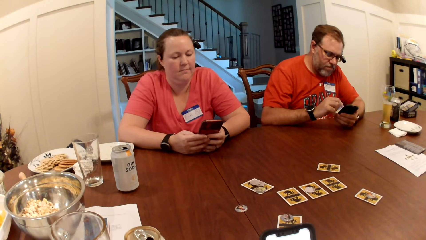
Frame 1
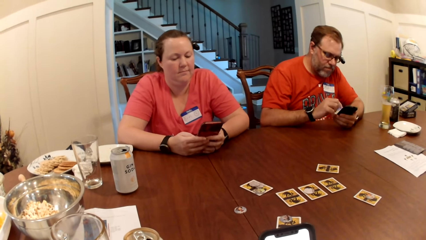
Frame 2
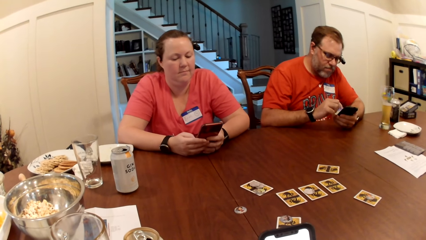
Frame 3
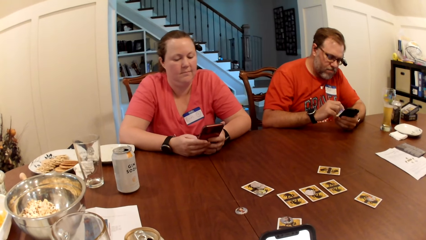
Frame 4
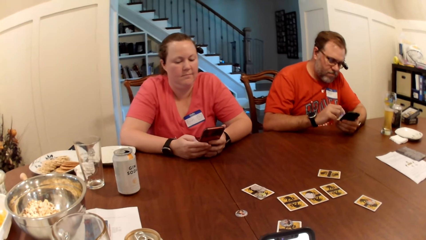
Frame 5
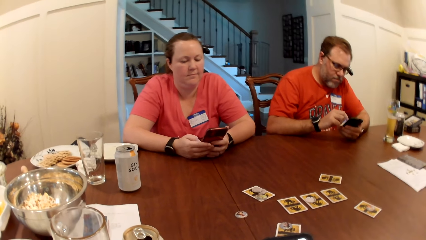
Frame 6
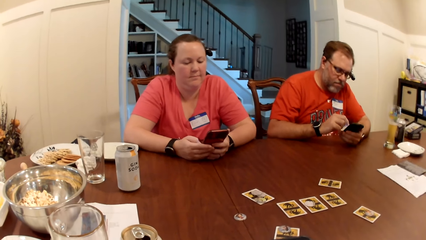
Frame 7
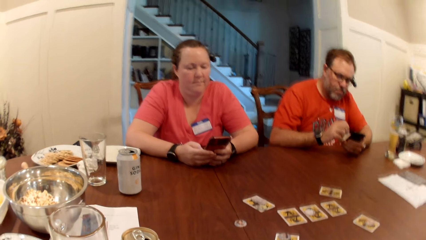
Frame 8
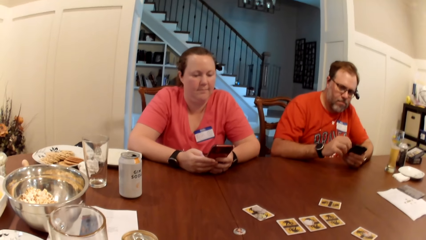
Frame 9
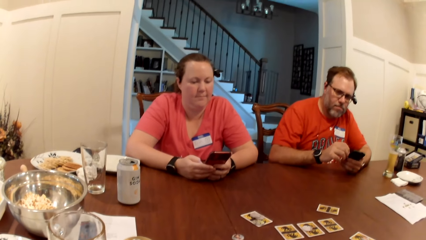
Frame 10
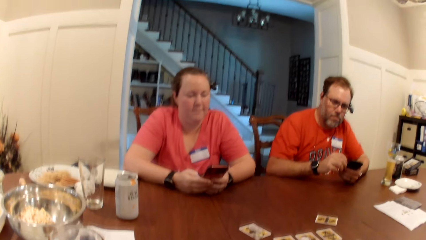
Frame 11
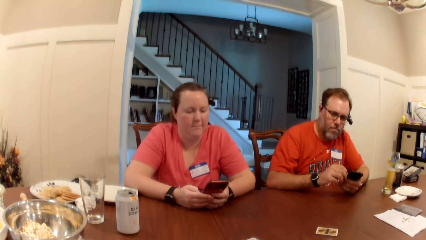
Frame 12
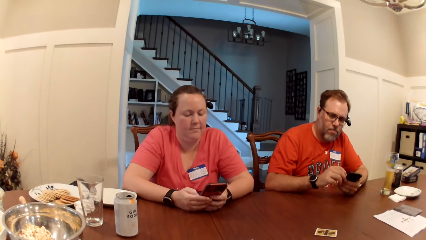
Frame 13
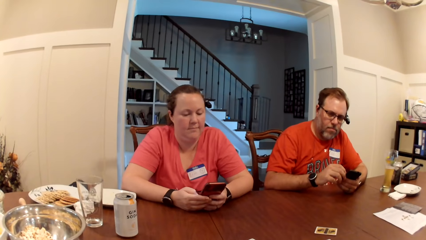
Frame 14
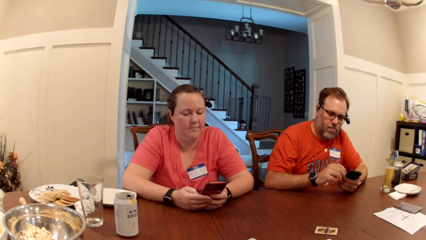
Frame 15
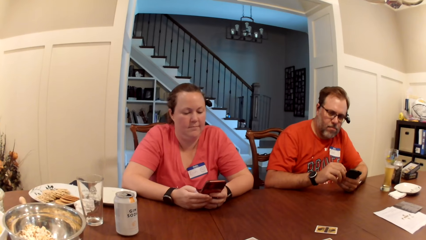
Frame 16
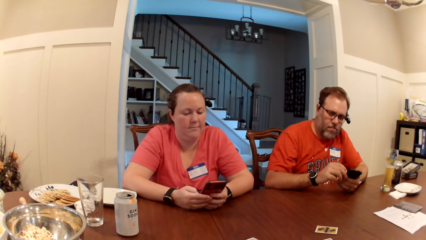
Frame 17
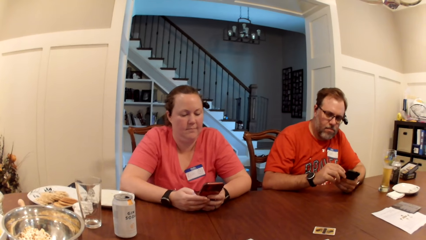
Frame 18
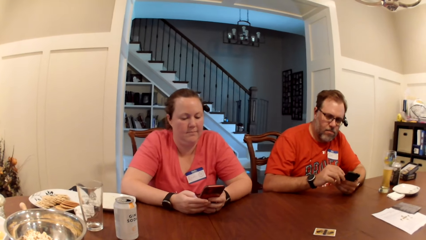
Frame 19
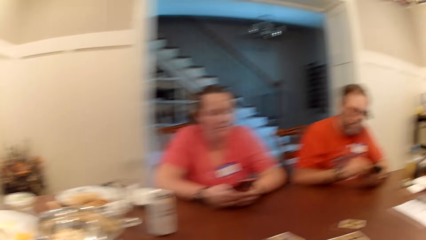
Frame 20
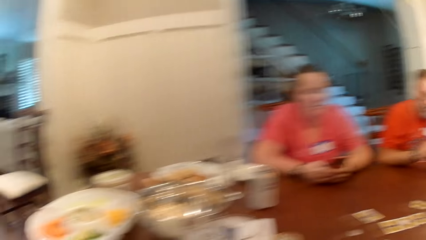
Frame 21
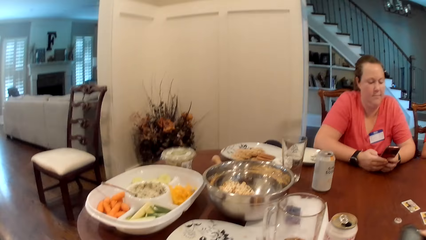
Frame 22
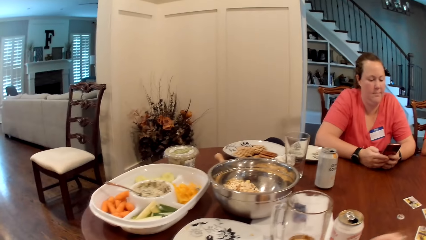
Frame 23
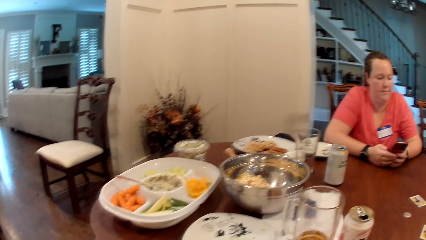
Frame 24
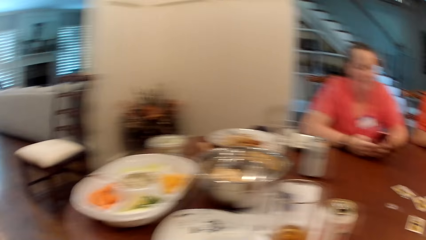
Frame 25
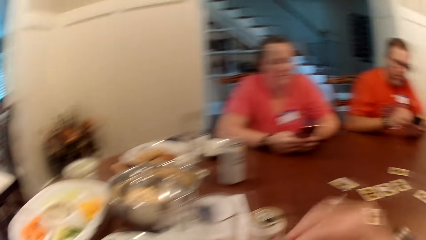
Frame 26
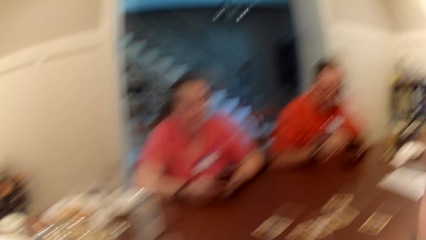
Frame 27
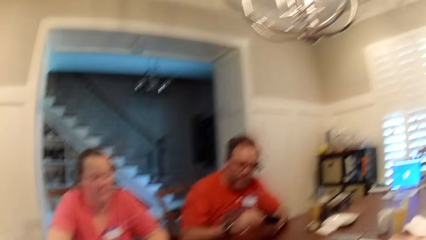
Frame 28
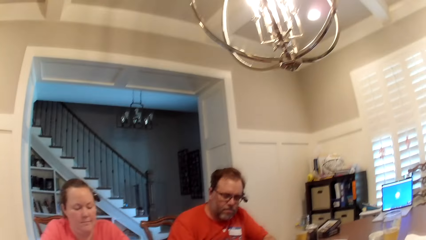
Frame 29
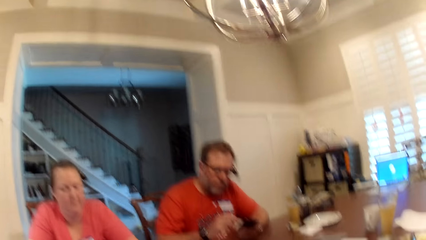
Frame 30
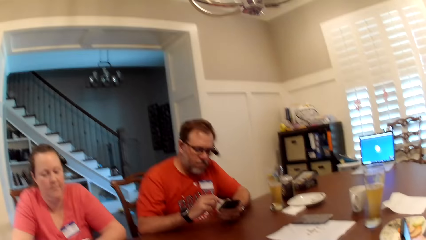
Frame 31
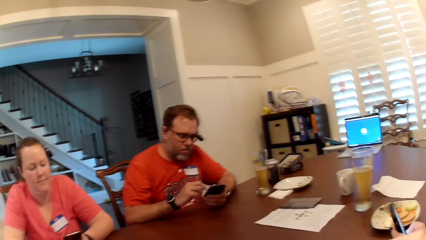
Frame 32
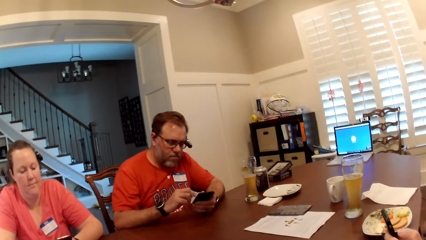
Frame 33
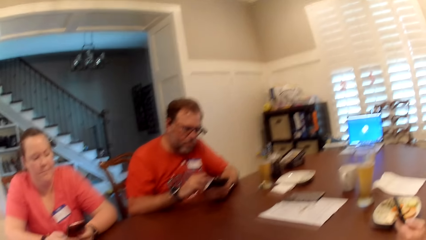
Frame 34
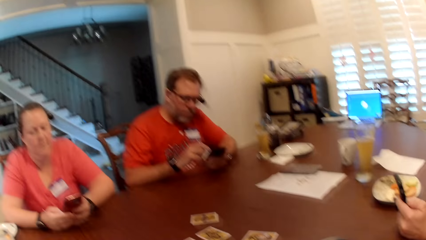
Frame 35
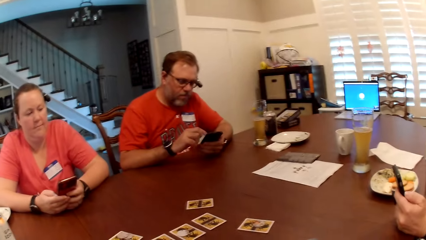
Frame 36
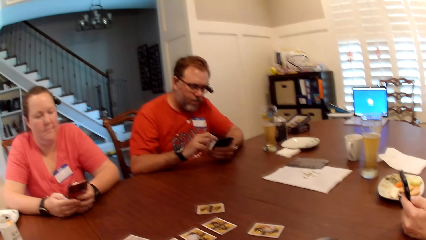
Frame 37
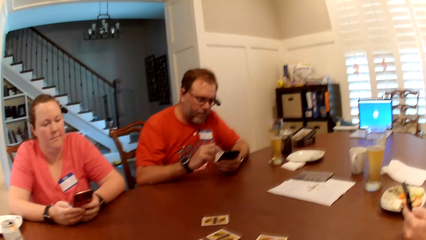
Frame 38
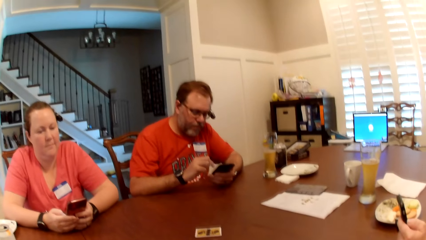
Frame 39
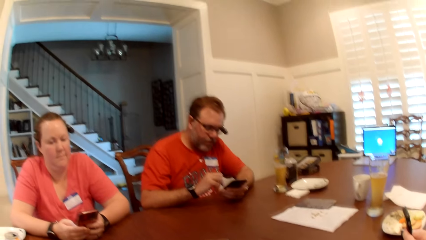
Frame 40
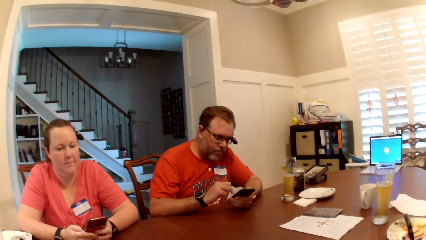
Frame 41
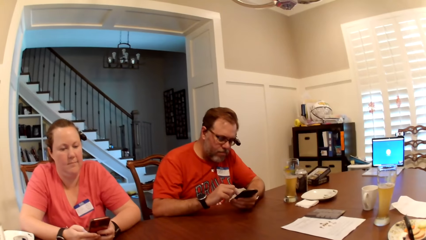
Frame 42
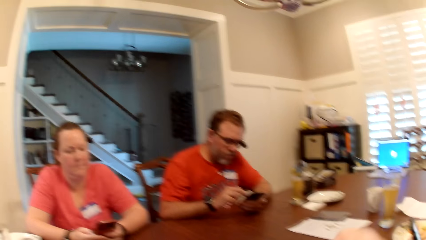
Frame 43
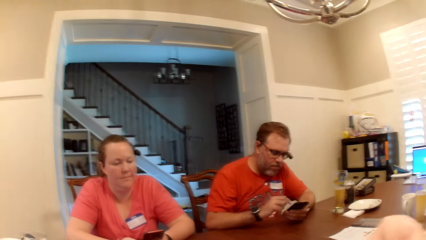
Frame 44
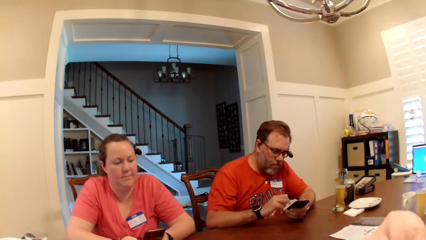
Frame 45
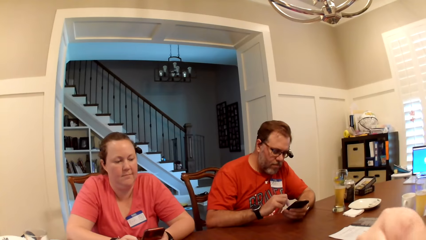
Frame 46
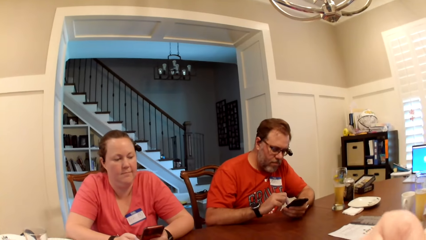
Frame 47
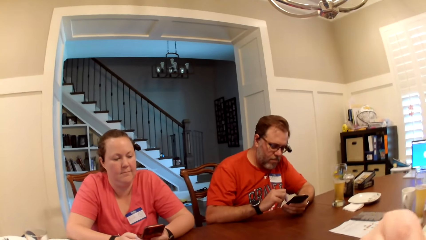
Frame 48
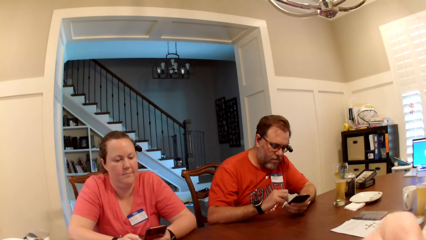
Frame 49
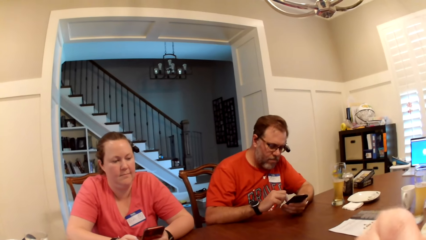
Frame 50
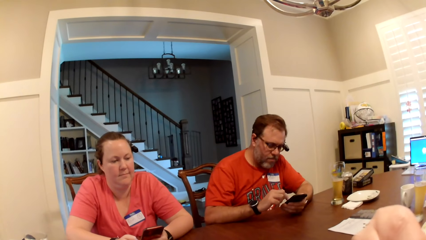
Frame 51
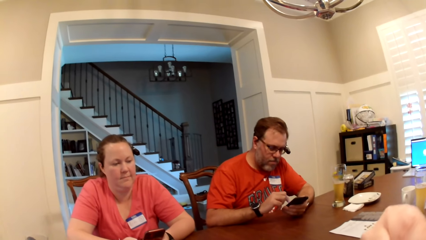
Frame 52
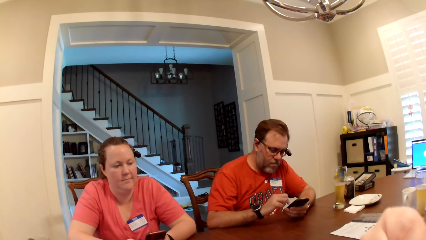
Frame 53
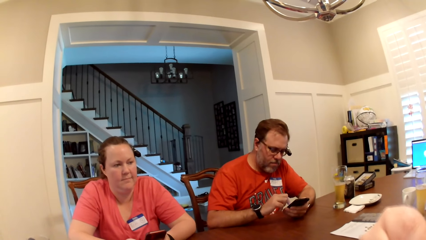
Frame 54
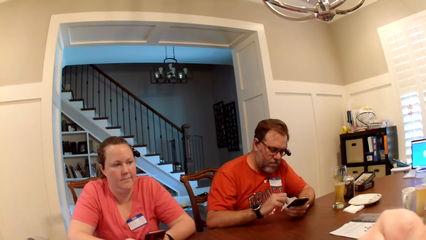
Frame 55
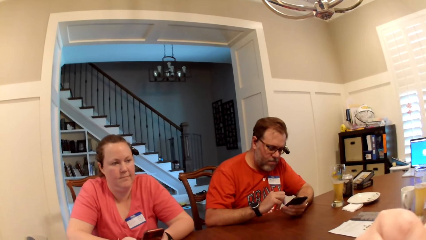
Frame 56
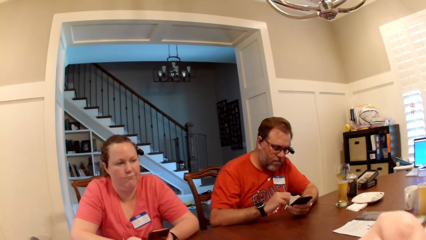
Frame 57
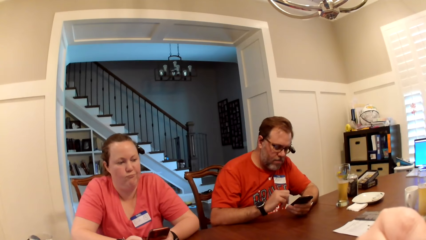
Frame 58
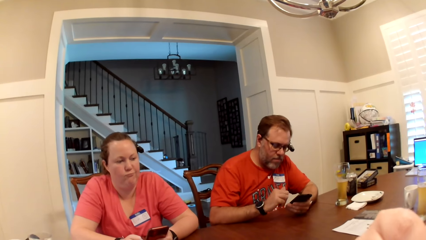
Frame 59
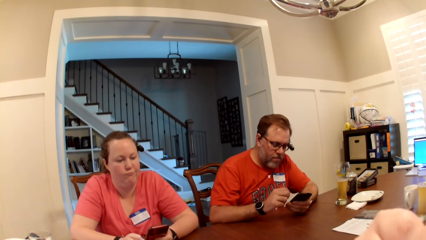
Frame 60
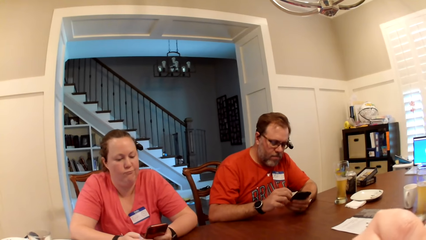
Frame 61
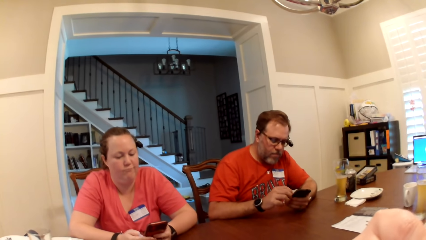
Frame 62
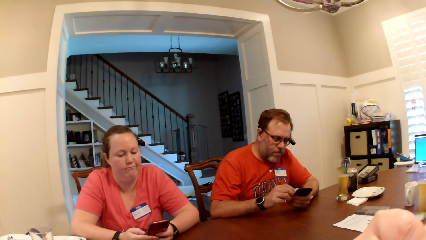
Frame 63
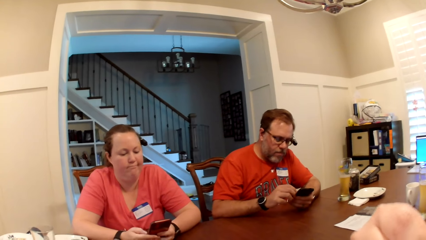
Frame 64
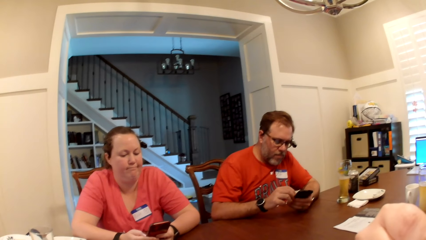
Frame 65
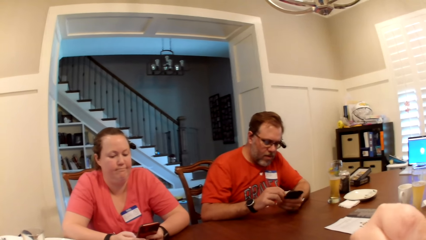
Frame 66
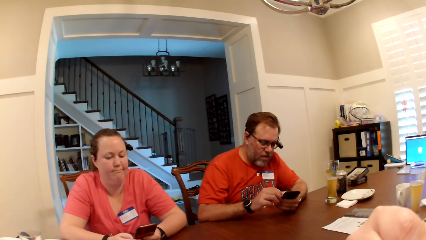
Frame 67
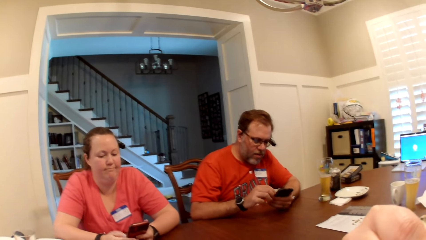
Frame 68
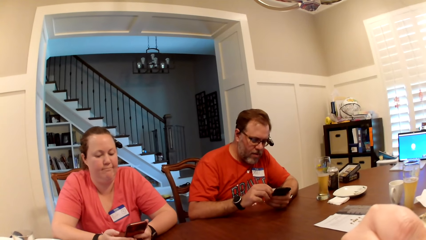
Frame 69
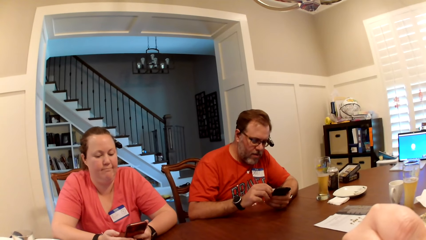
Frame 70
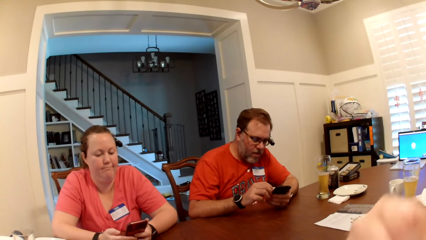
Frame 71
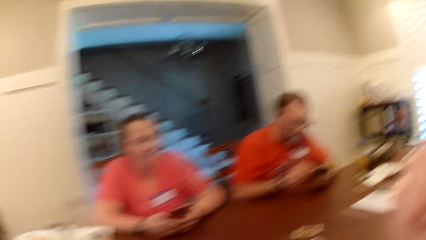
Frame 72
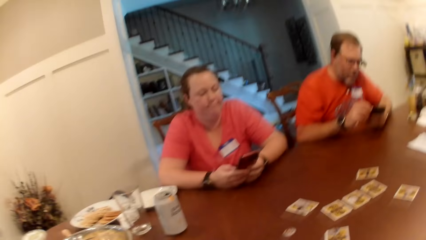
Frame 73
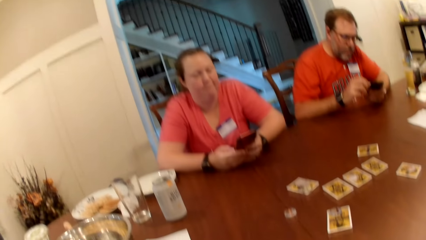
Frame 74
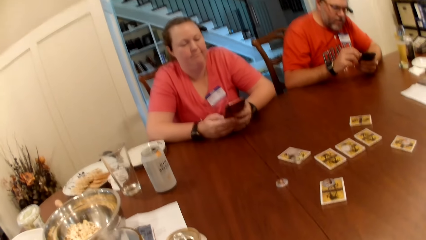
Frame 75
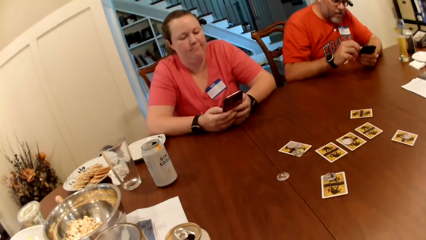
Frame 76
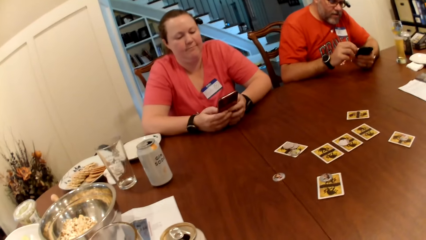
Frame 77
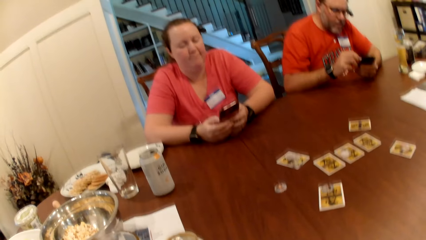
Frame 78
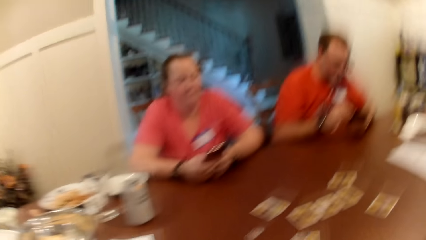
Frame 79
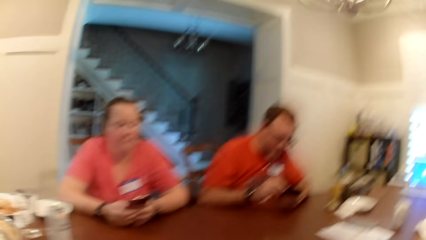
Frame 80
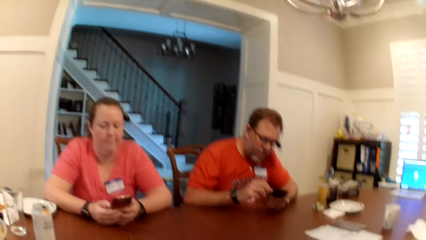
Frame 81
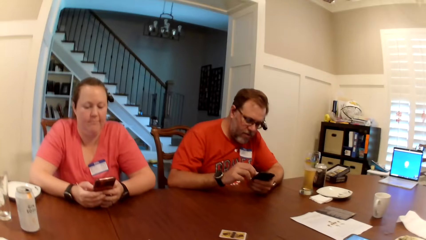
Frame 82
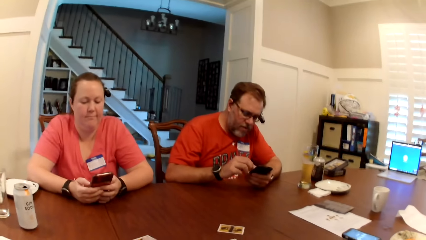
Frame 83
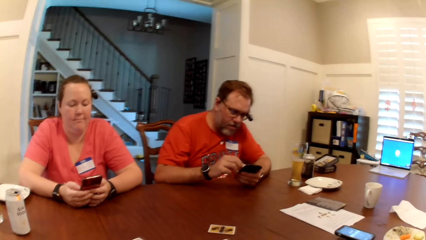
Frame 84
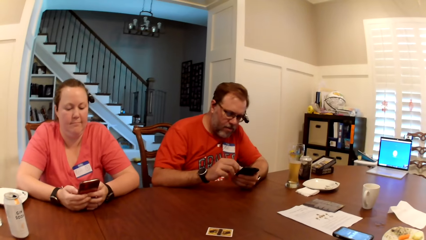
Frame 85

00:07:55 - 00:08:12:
The camera wearer looks around.
